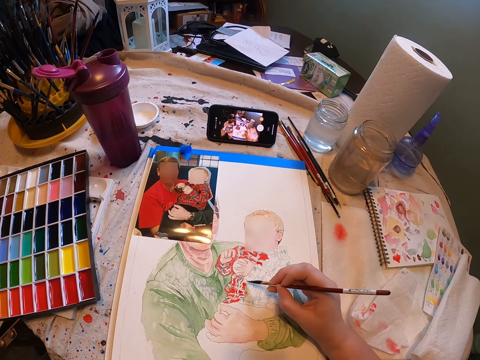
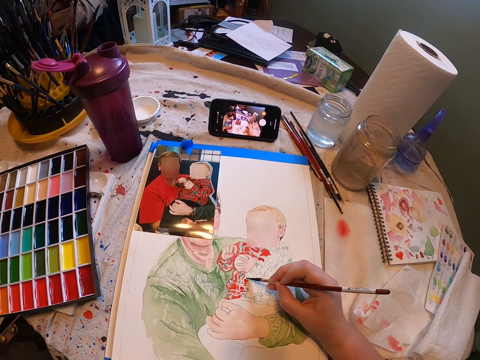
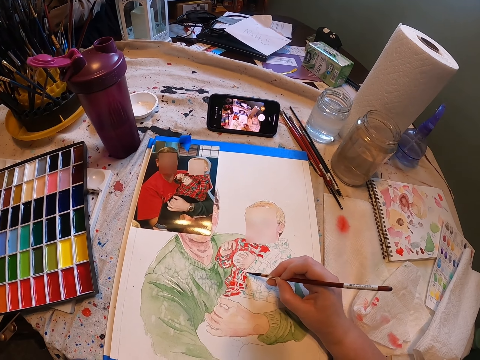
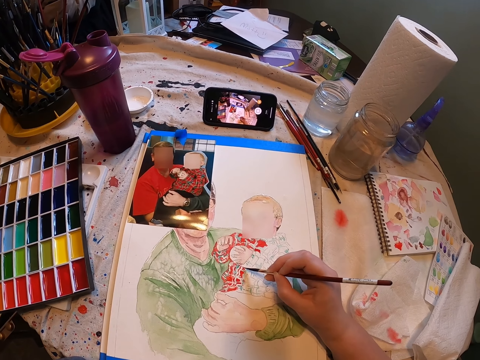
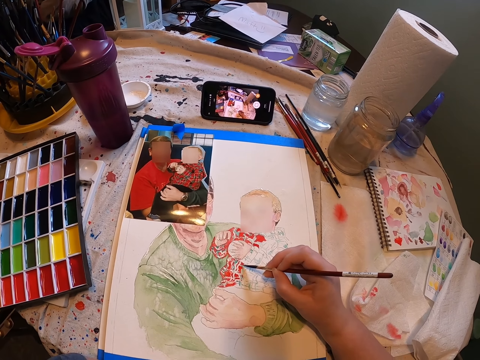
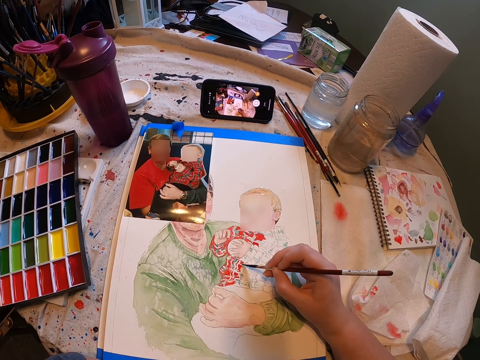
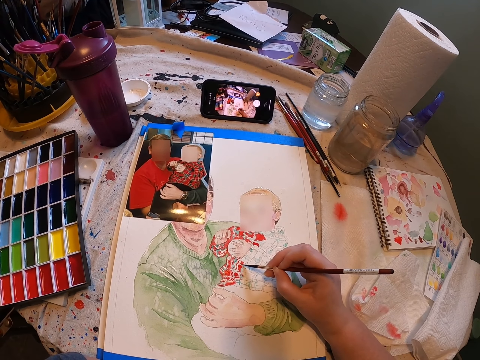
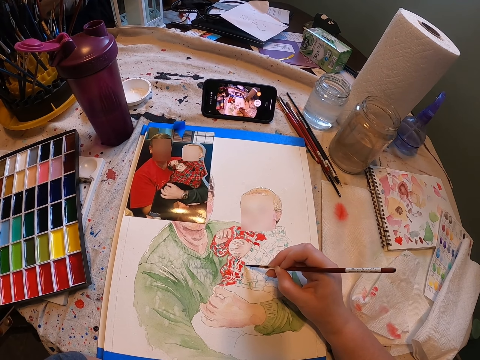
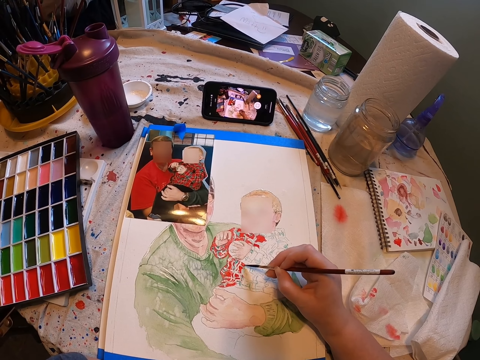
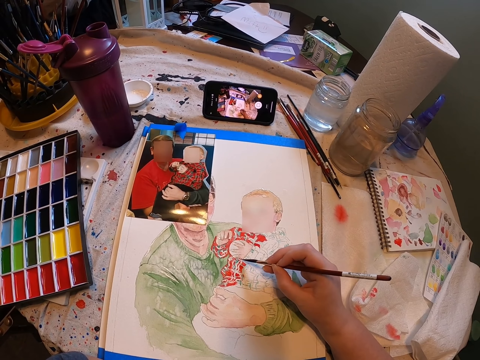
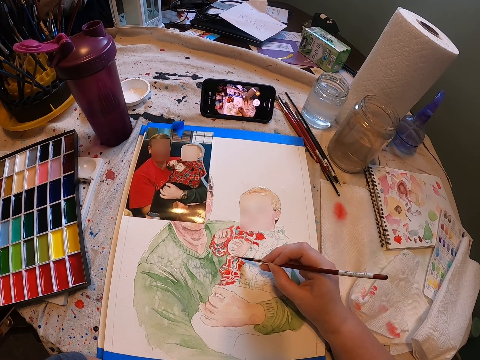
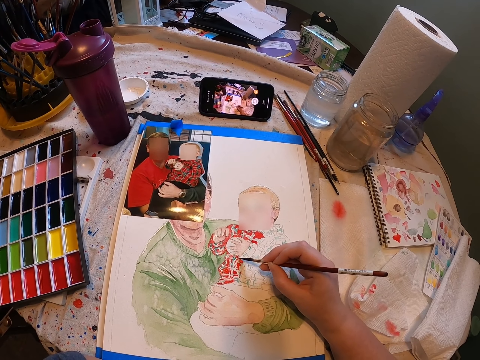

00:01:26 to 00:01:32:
The camera wearer paints the painting with the paint brush.

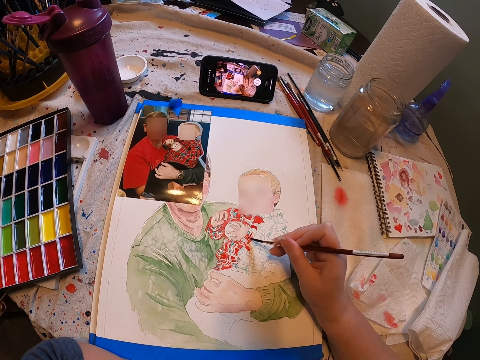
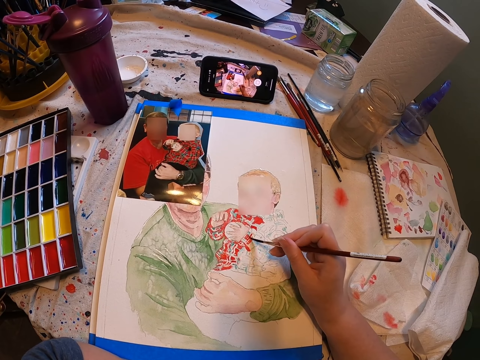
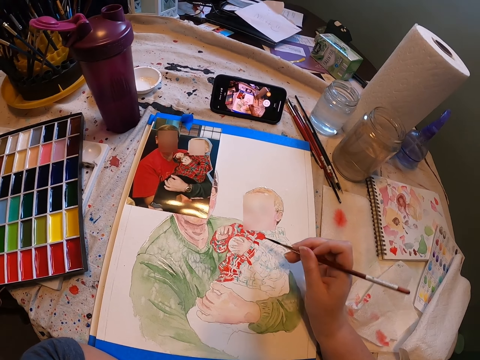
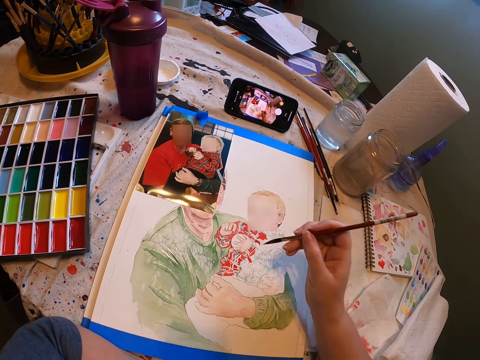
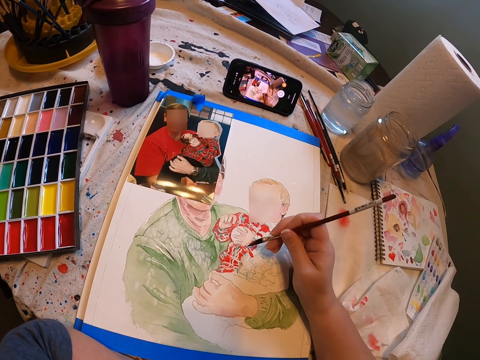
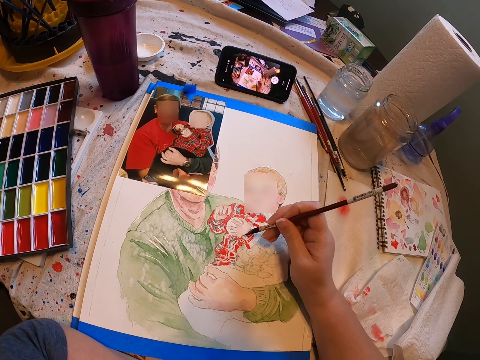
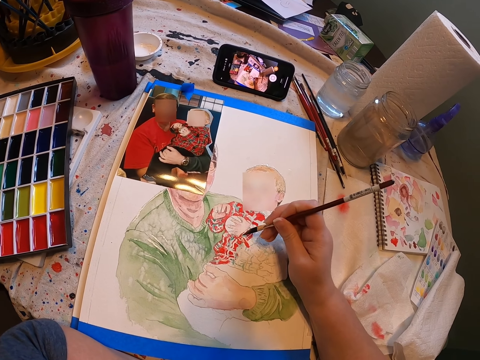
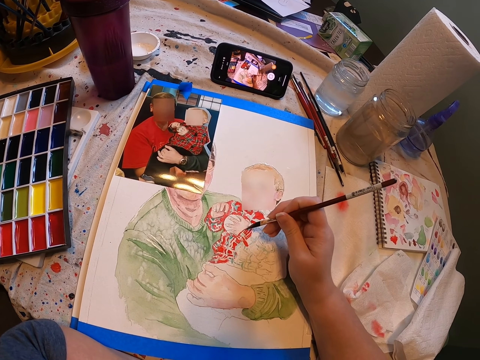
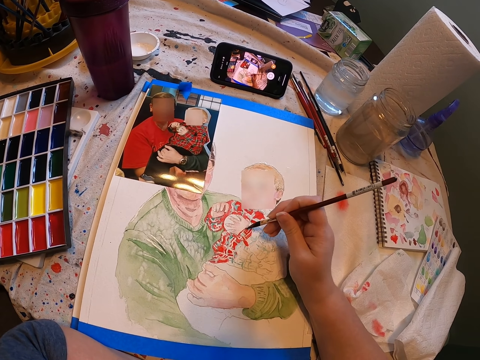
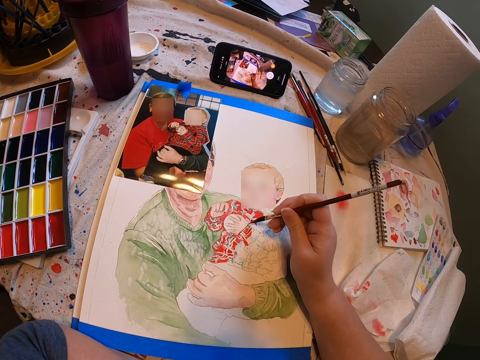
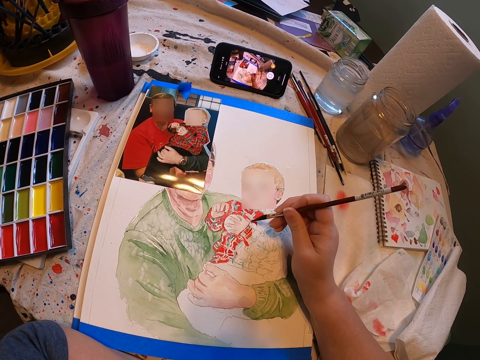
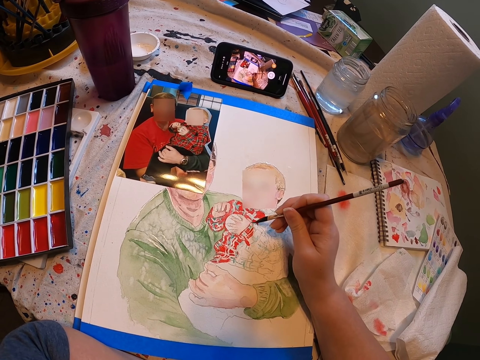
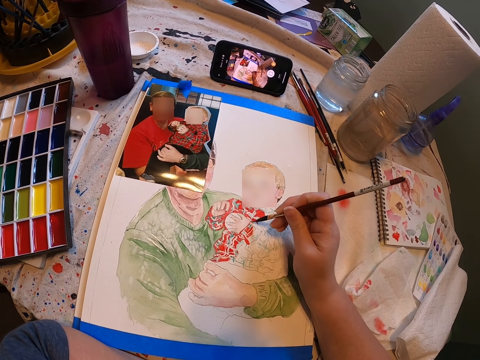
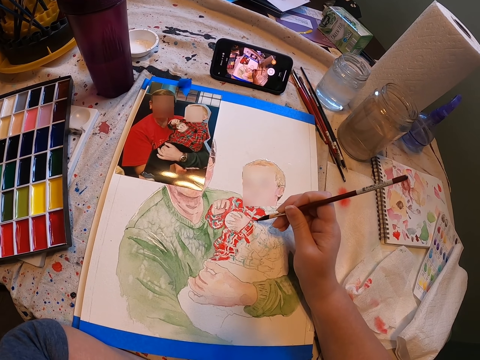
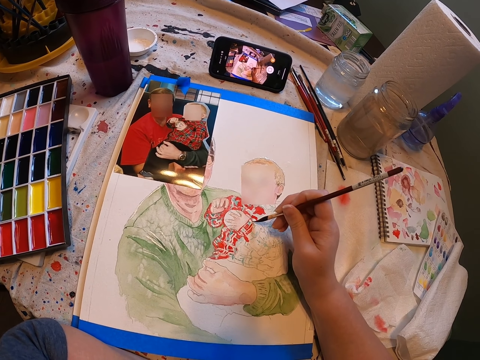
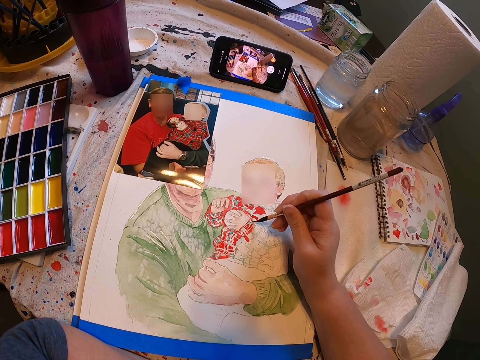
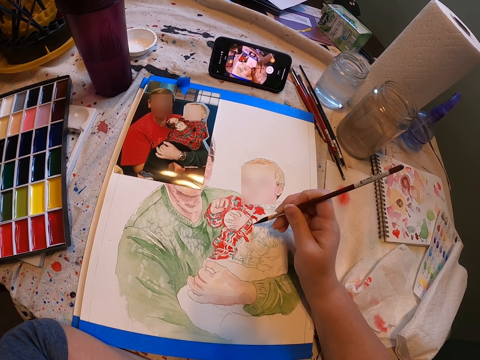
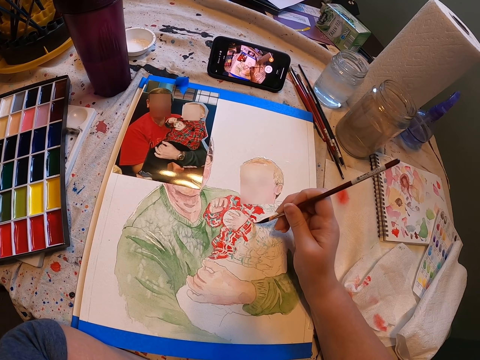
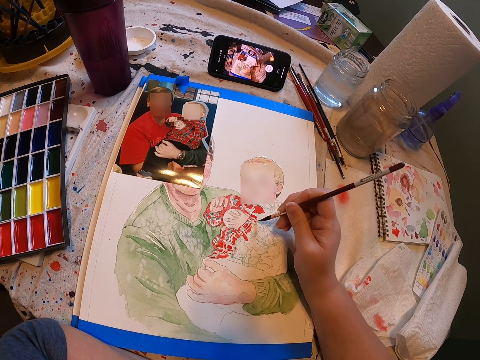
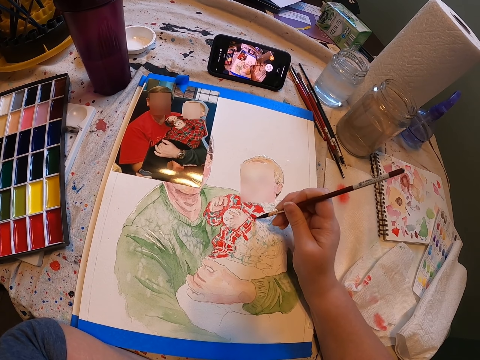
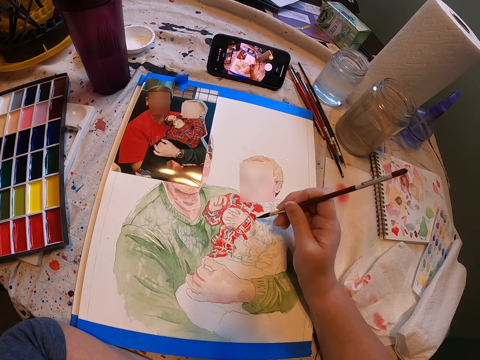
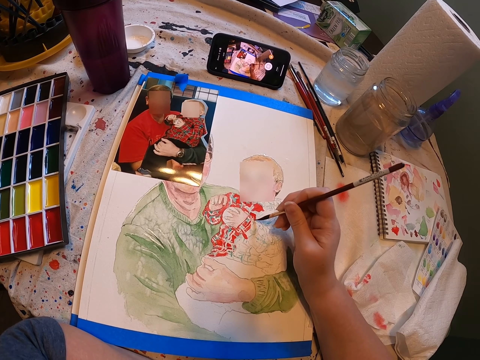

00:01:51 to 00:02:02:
The camera wearer stares at the painting. They paint the painting with the paint brush.

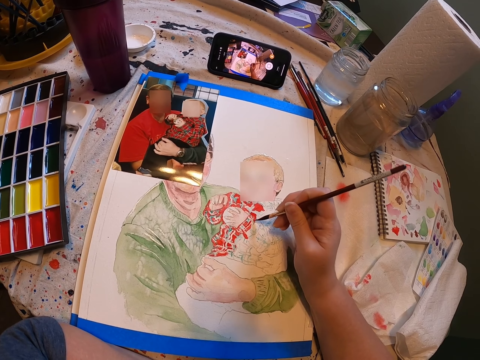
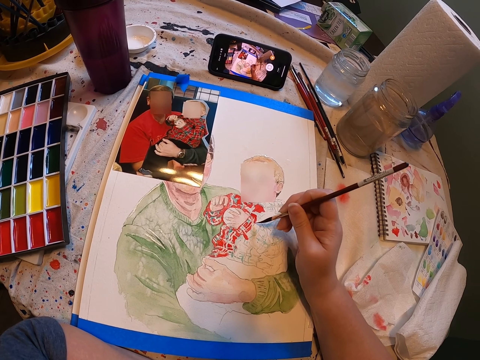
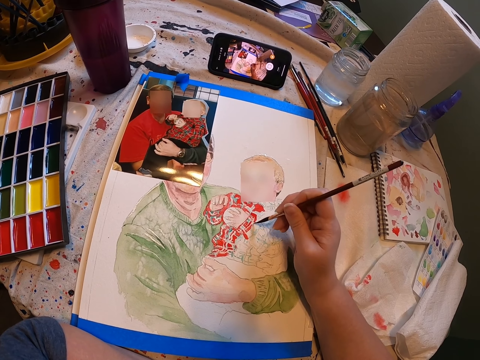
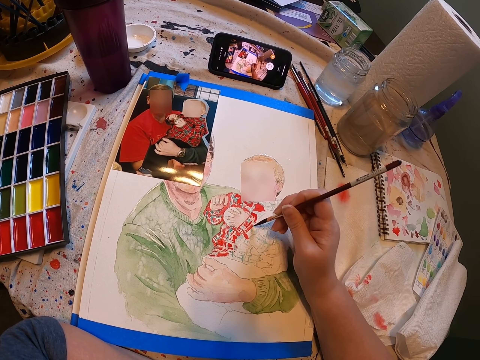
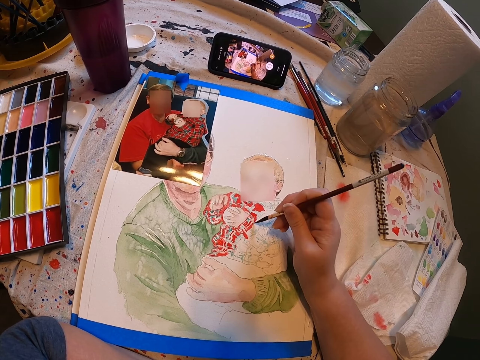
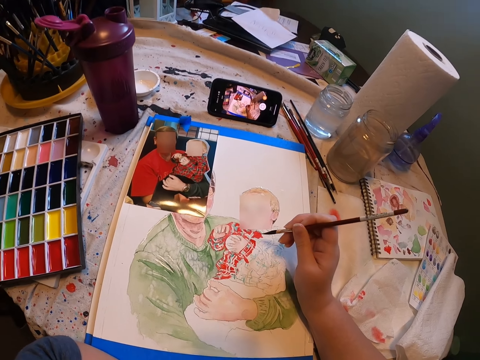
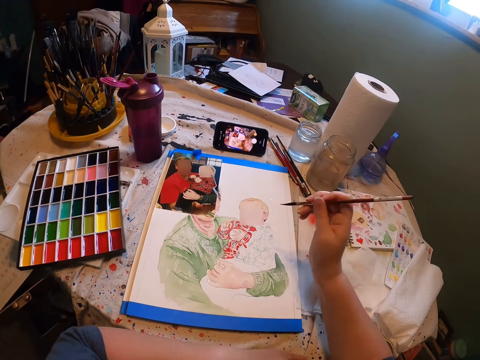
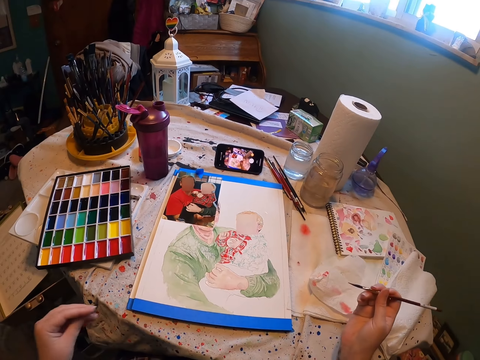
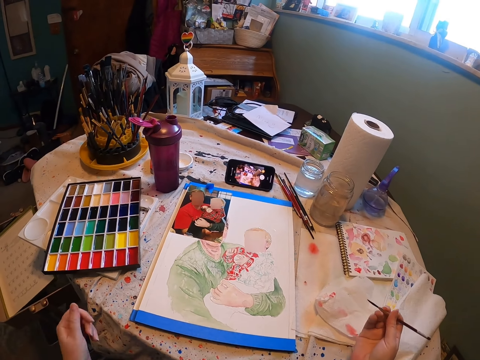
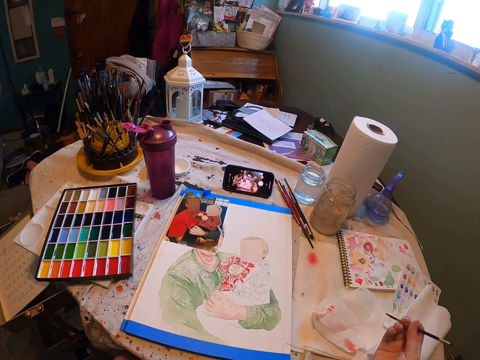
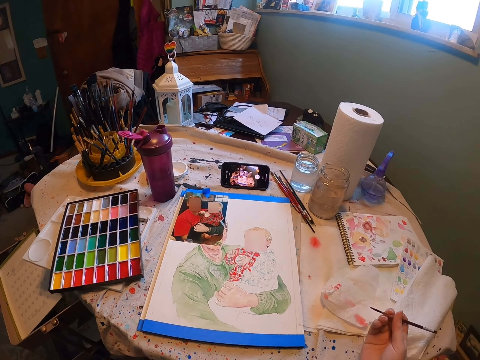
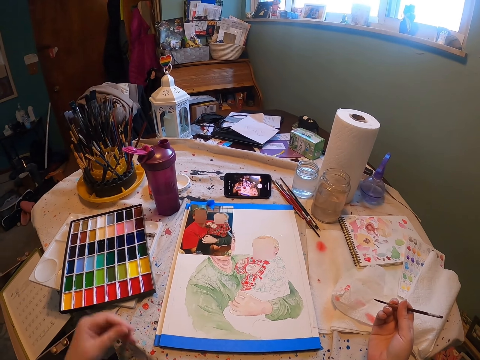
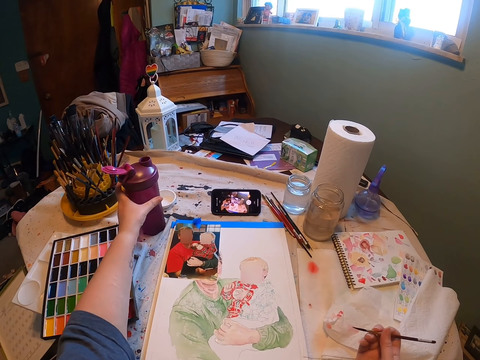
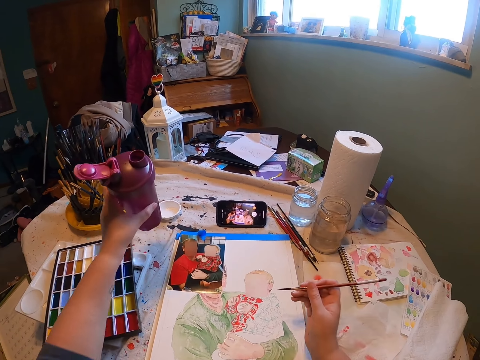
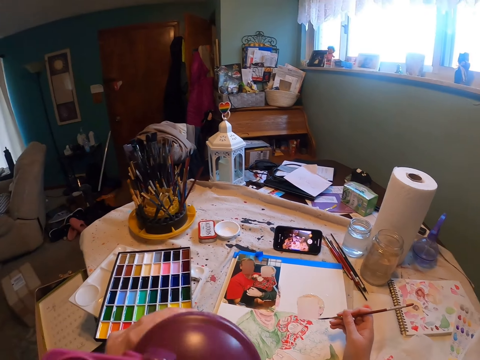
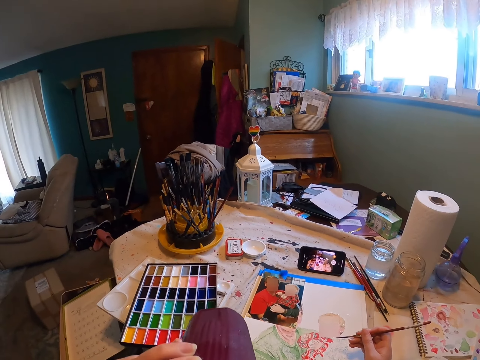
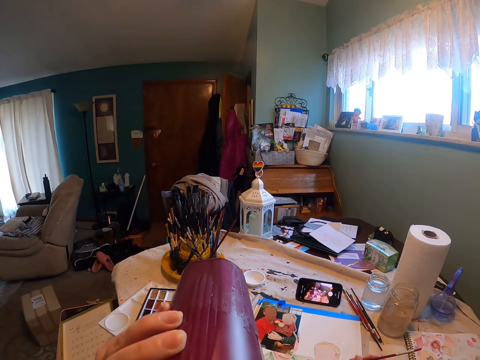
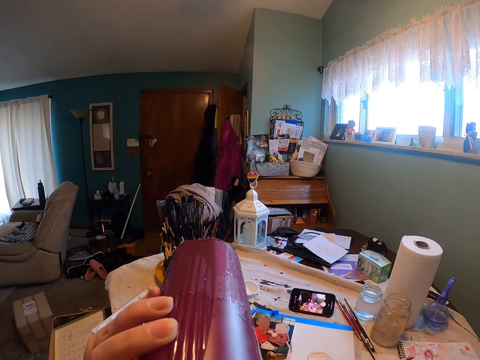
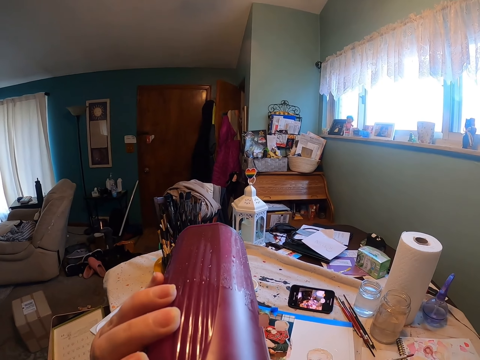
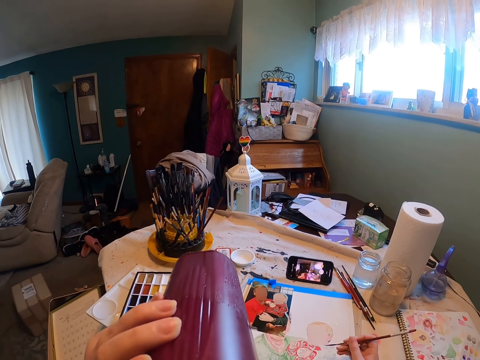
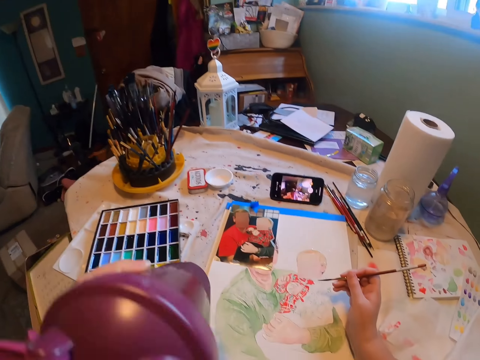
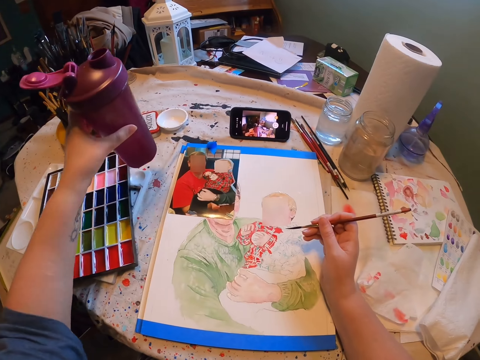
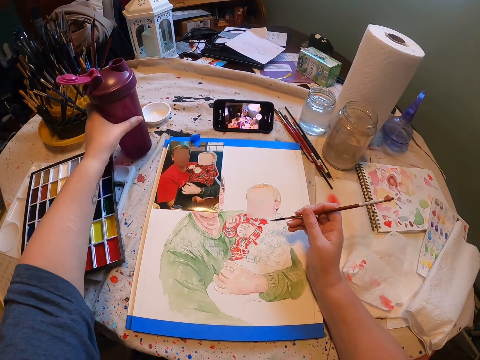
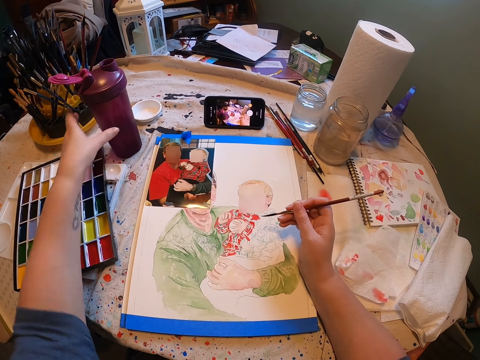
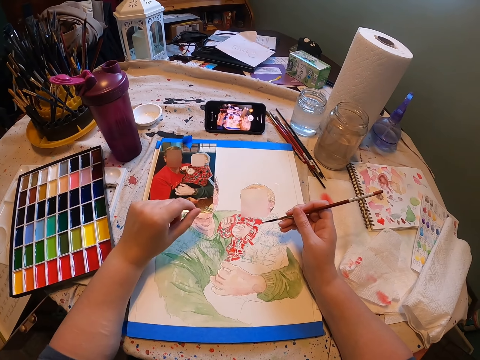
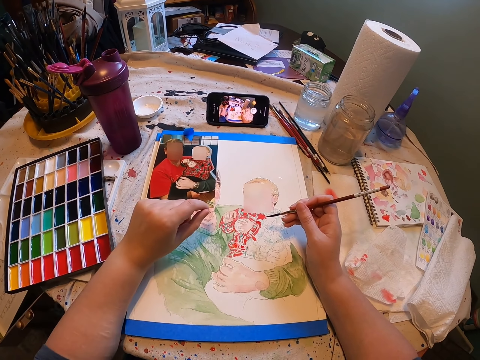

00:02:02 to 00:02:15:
The camera wearer stares at the painting. They pick up the water bottle. They drink from the water bottle. They place the water bottle on the table. They stare at the painting.
